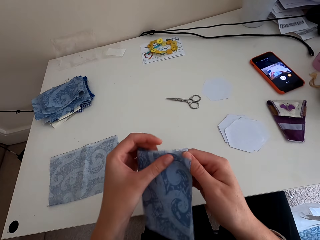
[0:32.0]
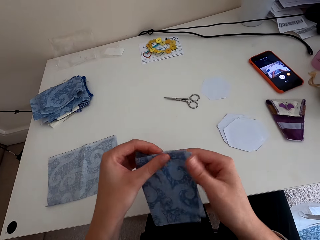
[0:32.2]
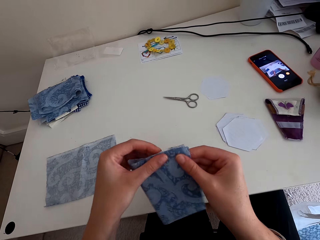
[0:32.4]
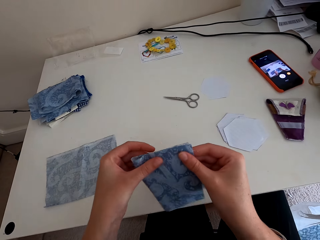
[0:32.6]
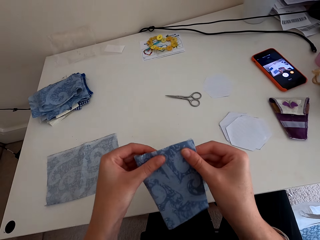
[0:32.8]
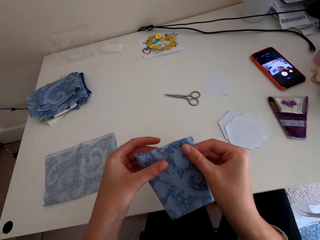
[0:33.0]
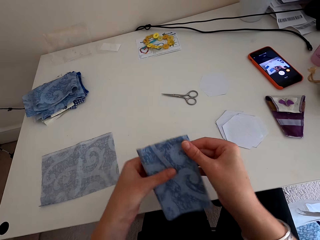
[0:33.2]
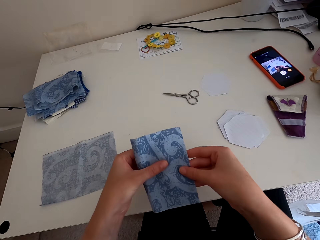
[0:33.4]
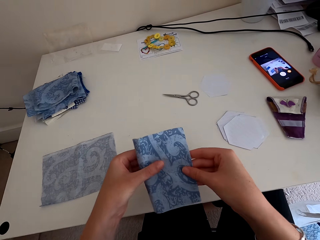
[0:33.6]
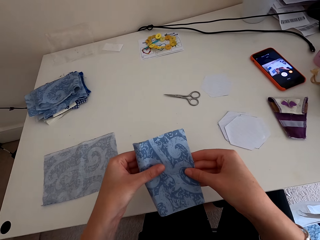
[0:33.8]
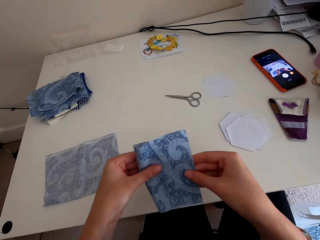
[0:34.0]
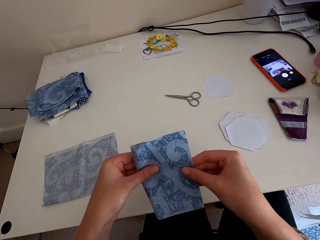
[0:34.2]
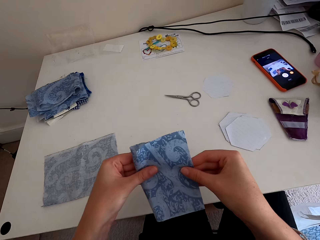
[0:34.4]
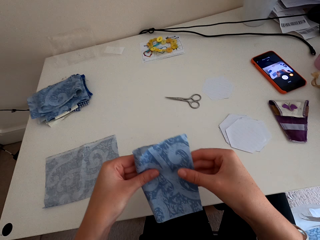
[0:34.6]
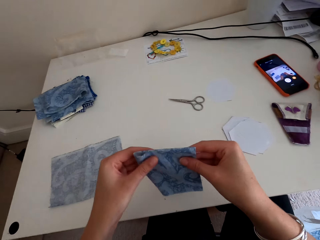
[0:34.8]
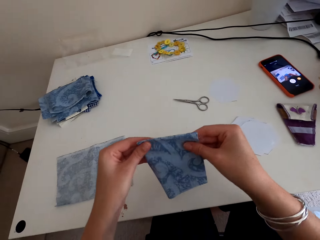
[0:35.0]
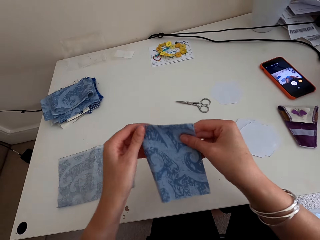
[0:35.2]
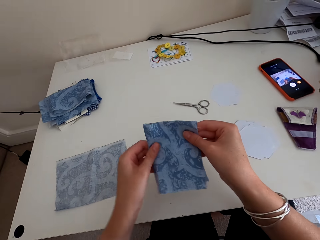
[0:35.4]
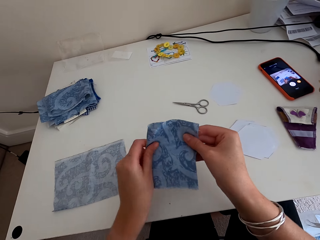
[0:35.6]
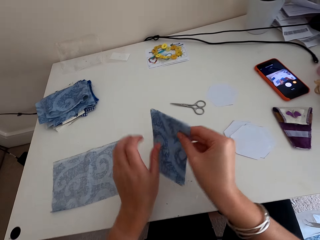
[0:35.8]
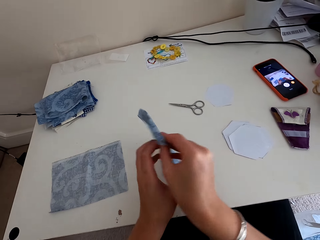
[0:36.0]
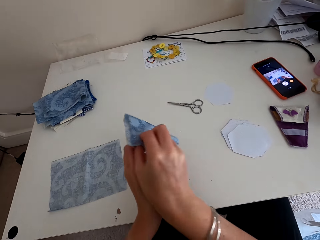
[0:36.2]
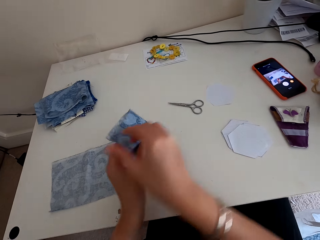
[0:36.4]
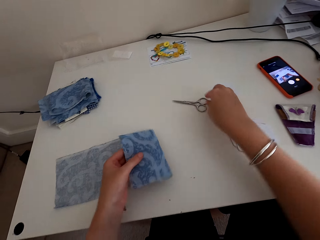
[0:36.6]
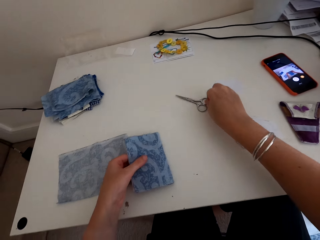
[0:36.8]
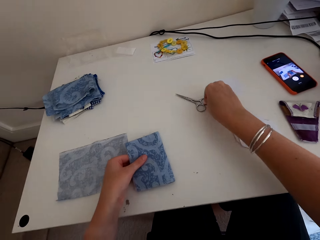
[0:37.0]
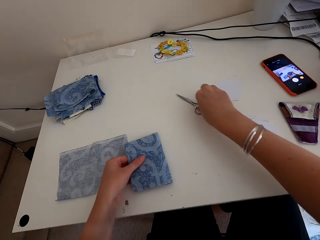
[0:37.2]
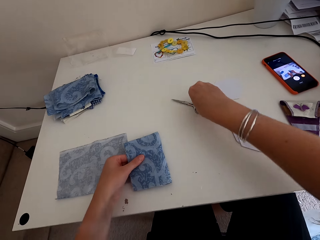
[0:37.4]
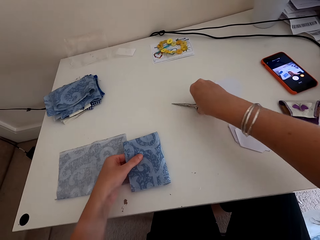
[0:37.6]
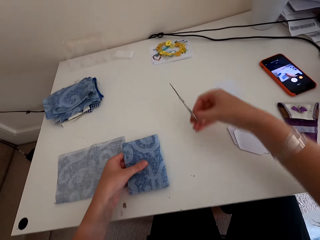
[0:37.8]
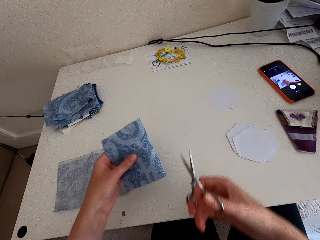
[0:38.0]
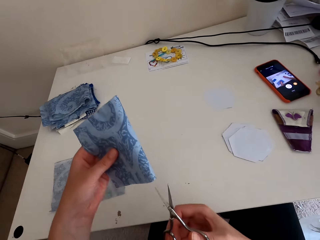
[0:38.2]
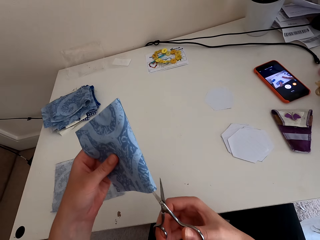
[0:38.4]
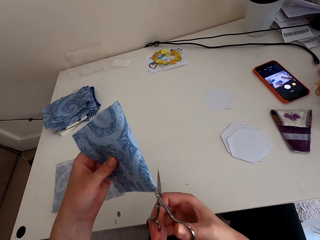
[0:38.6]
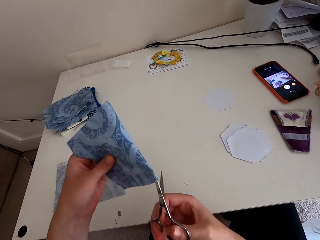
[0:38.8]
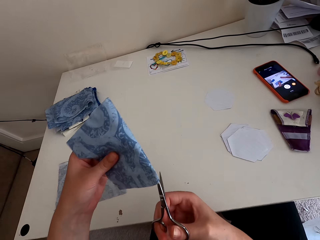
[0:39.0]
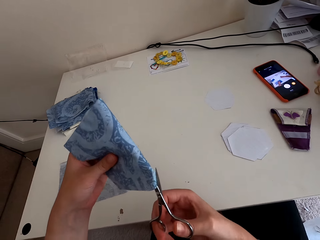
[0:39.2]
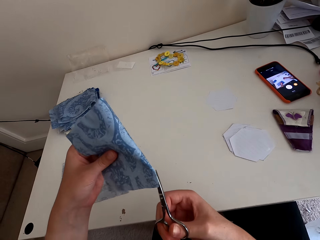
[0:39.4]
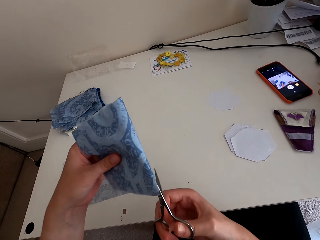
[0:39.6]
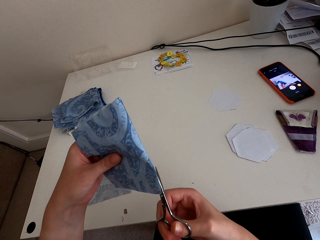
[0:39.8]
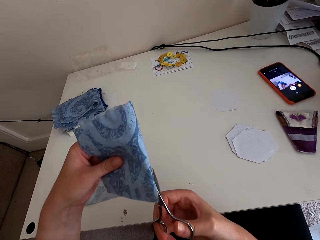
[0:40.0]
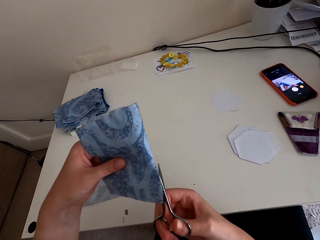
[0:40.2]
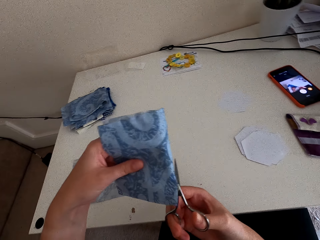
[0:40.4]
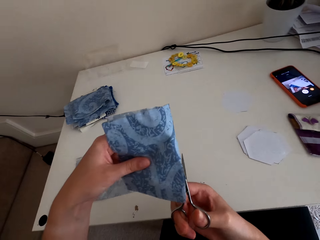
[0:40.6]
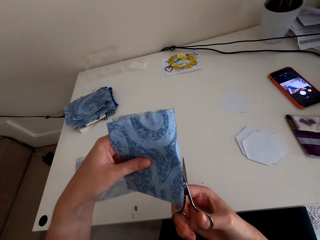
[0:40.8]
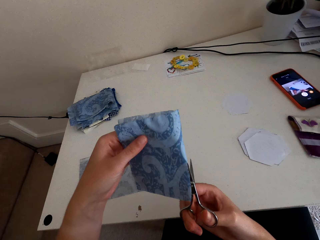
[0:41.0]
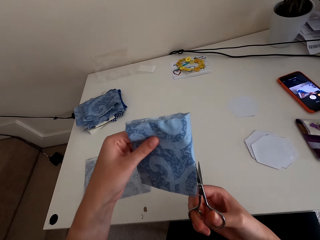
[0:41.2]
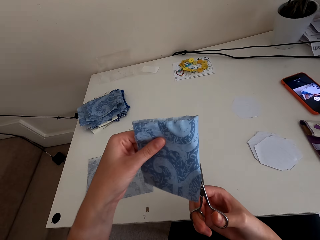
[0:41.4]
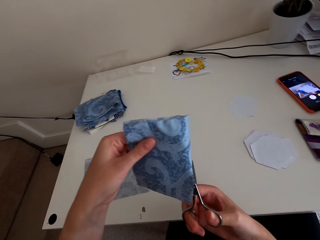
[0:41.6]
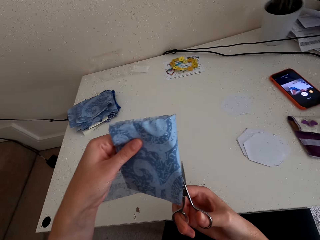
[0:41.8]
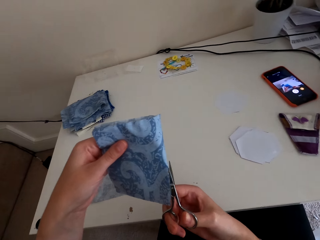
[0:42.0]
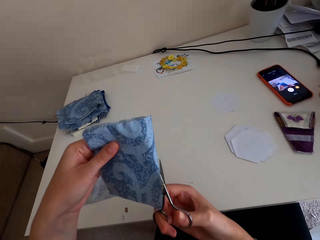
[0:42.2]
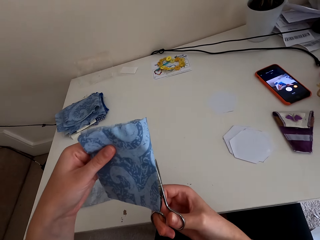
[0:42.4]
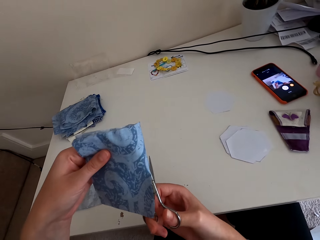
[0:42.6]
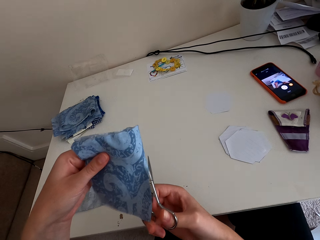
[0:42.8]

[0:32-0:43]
The camera wearer folds the cloth material. They pick the scissors. They cut the cloth material with the scissors.

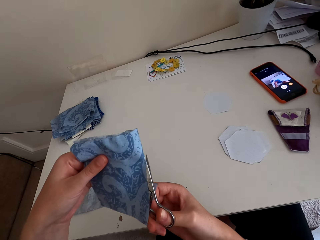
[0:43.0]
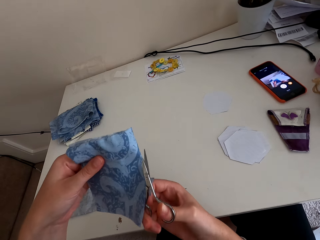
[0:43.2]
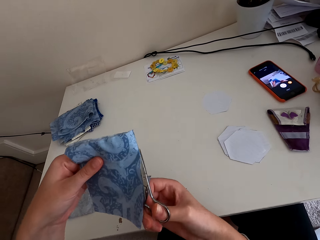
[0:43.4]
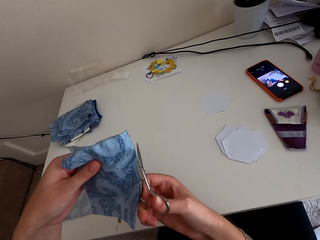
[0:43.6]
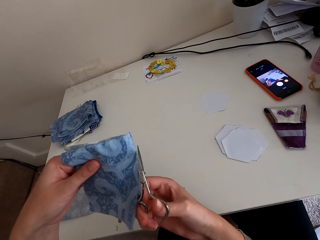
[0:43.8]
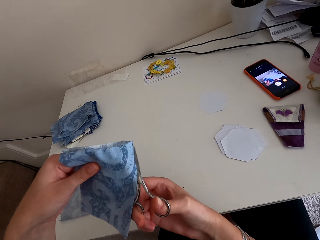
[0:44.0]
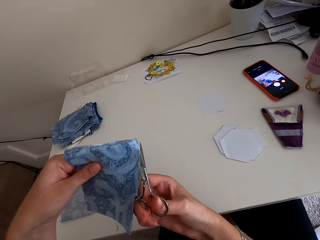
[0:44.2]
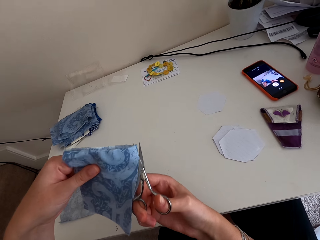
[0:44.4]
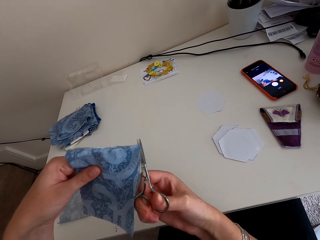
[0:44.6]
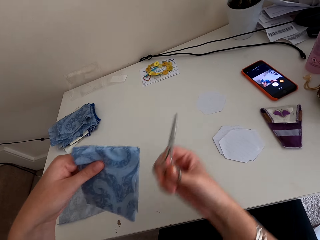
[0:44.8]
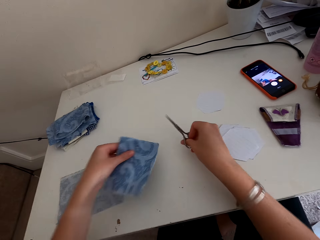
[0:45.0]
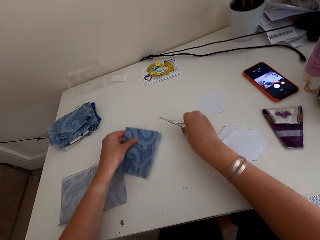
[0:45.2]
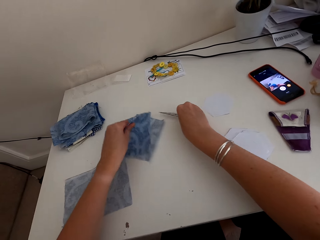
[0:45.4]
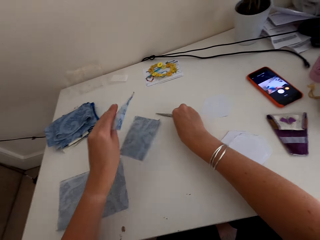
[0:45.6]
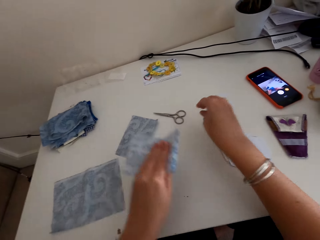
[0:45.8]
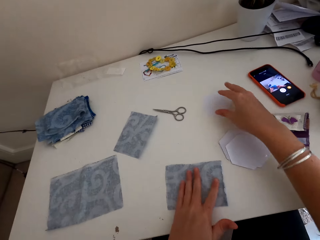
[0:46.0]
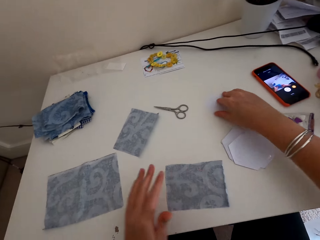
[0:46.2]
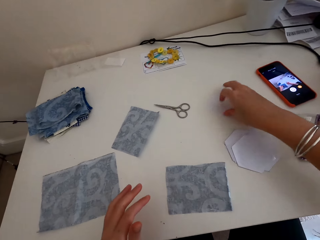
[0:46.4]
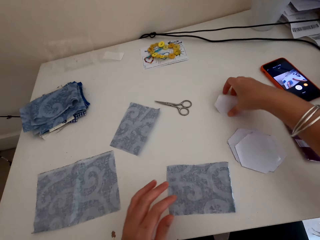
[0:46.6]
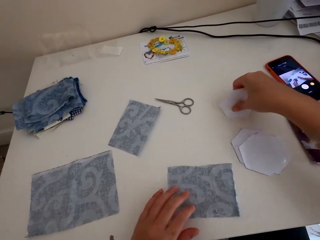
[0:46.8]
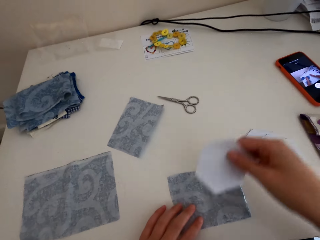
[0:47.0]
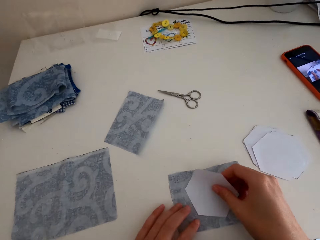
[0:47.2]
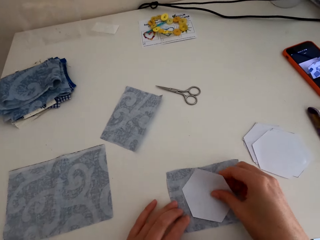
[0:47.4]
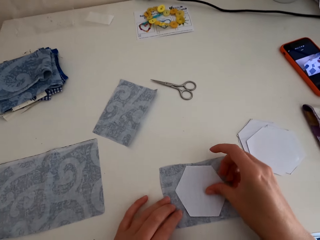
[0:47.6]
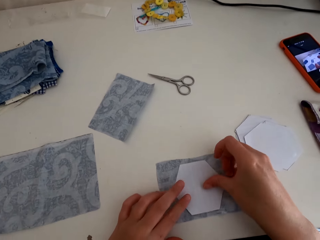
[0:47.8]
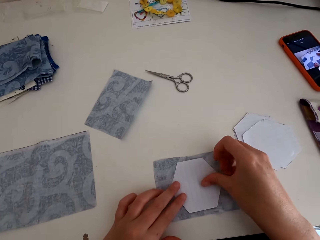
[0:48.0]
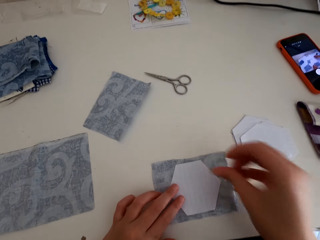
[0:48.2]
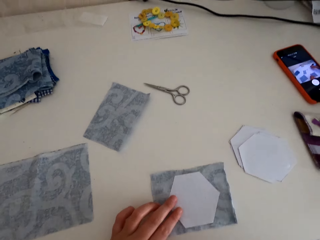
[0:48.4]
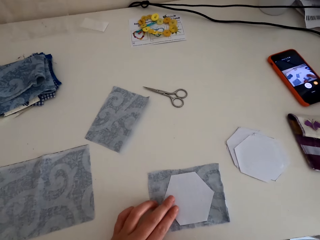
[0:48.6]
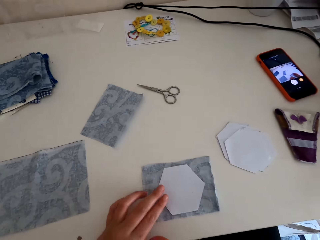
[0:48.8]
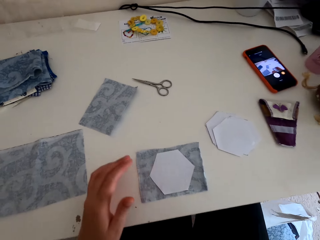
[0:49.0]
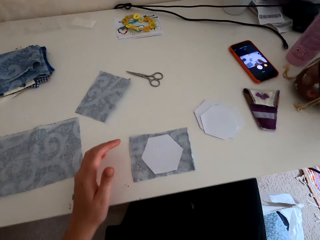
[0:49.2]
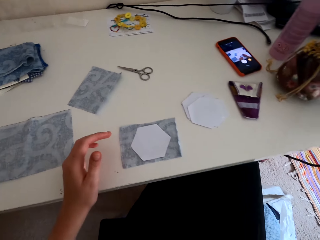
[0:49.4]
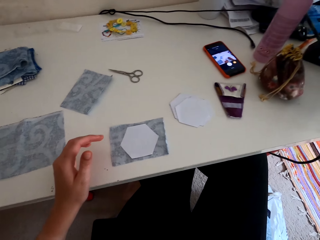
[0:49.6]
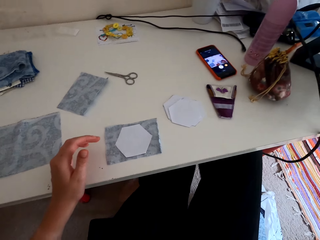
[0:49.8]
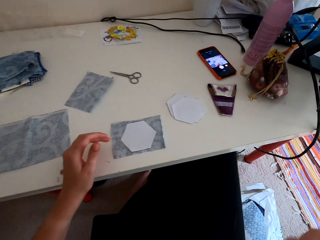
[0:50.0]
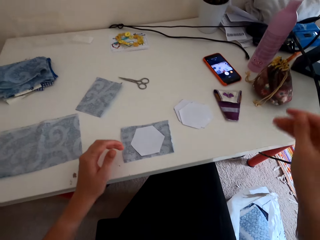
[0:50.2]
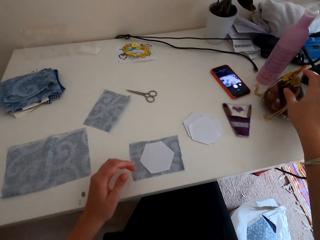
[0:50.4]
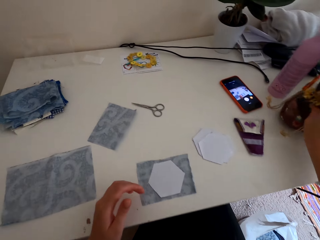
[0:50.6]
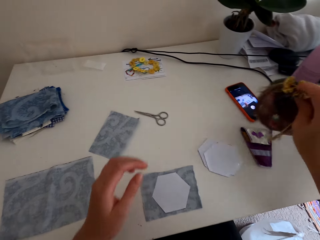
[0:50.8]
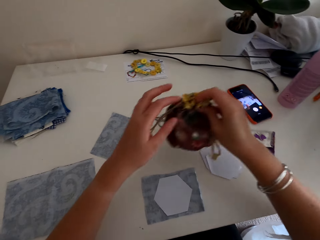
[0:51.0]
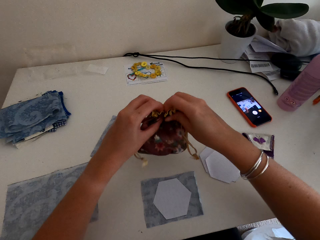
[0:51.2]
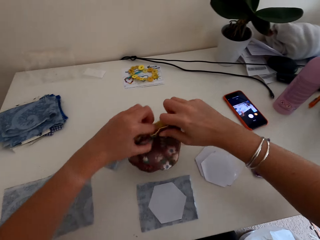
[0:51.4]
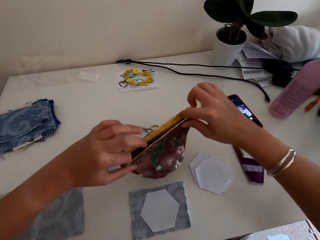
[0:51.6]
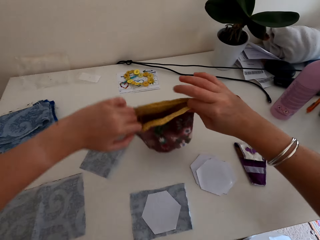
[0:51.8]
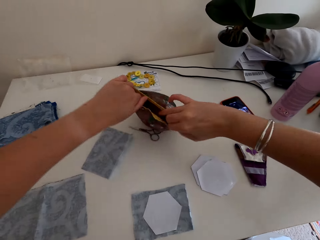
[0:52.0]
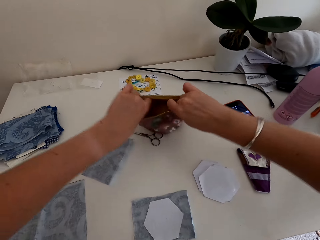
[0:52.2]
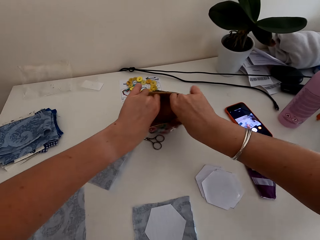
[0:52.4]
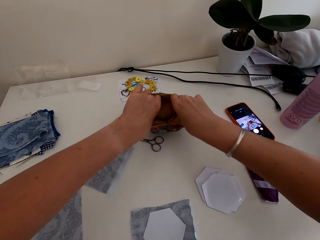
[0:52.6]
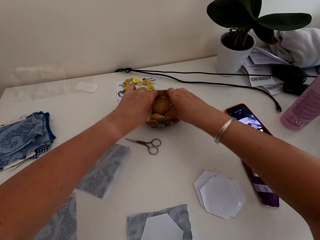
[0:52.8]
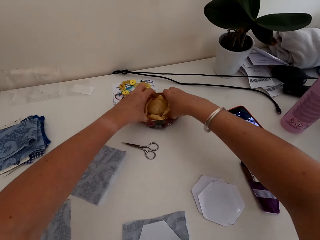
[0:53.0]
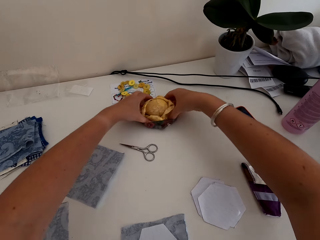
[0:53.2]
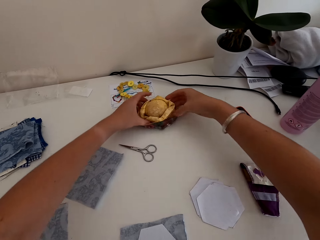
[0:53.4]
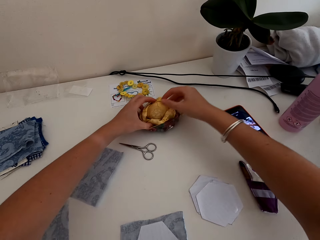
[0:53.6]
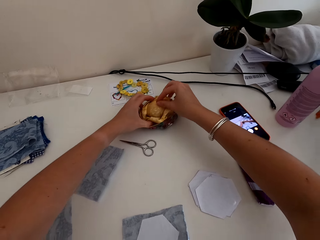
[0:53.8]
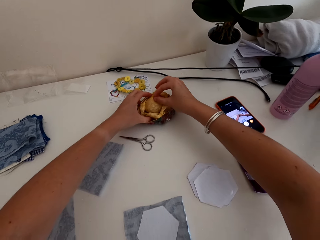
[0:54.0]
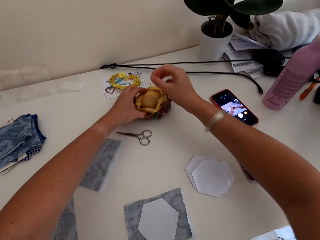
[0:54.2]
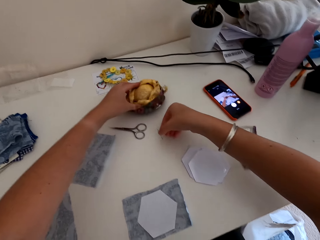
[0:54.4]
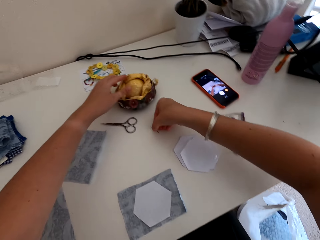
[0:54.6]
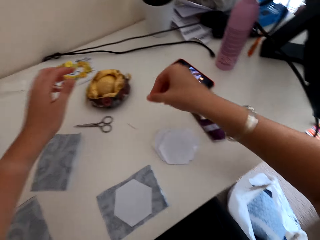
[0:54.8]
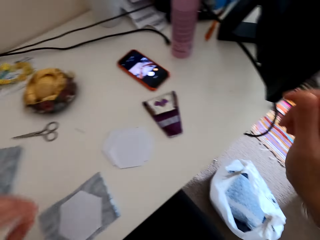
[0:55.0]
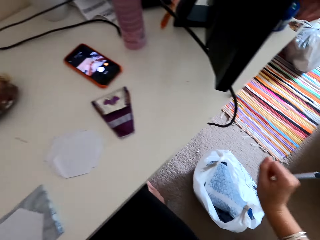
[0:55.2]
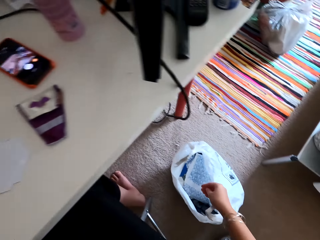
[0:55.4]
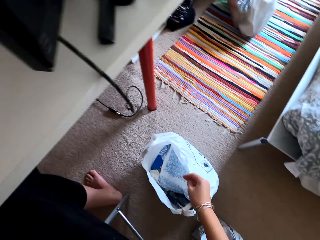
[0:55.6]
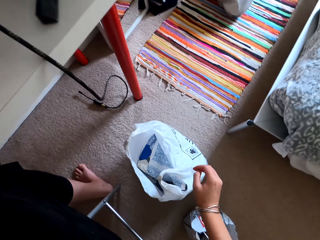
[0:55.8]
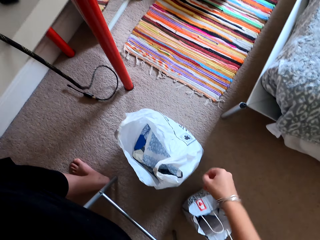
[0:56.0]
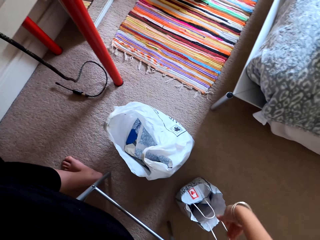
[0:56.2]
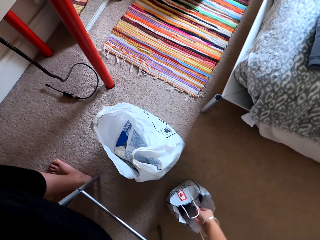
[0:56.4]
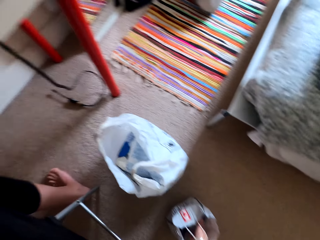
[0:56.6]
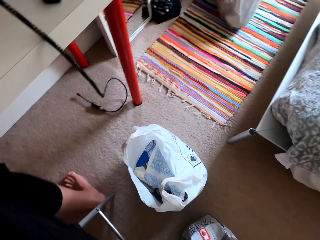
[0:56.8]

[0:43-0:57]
The camera wearer puts the scissors on the table. They pick a piece of paper. They put the cloth material on the table. They pick the white cloth material. They place the paper on the garment. They pick a bag. They open the bag. They pull a needle. They pick the needle from the bag. They place the needle on the table.
